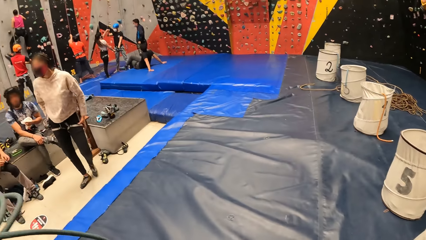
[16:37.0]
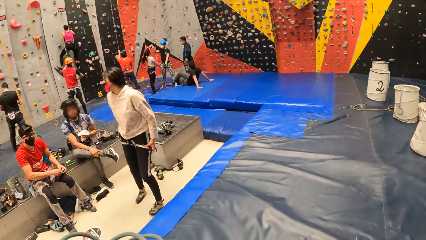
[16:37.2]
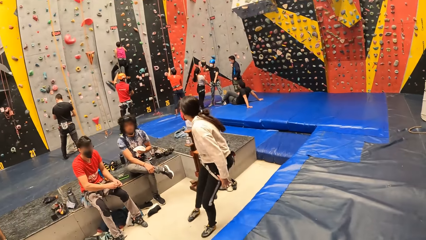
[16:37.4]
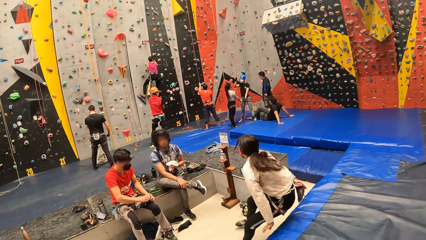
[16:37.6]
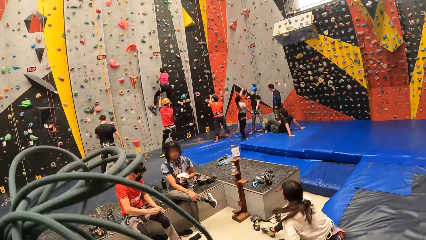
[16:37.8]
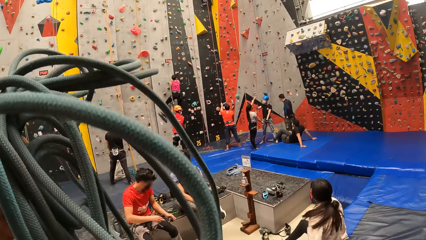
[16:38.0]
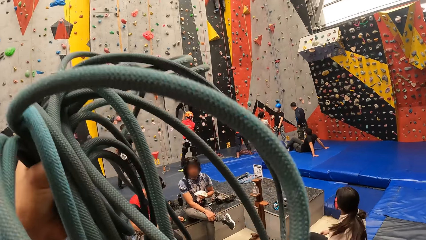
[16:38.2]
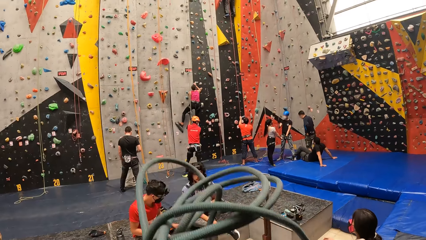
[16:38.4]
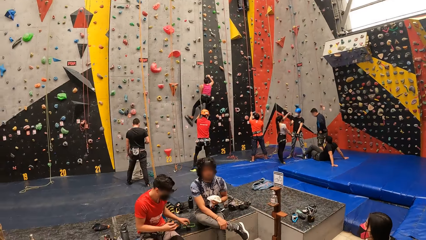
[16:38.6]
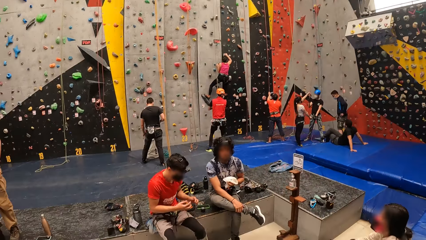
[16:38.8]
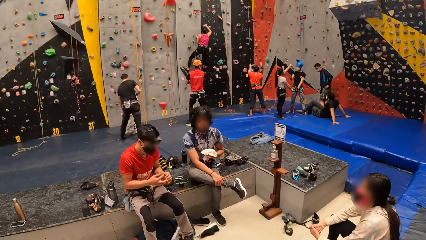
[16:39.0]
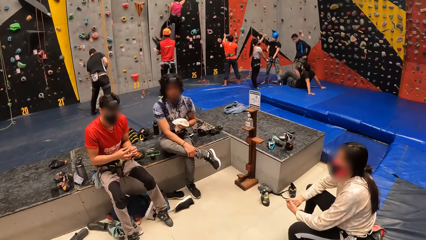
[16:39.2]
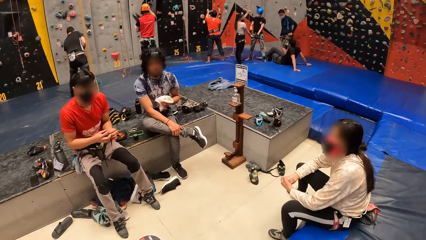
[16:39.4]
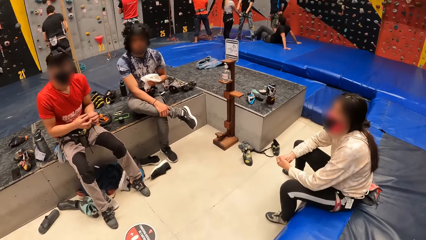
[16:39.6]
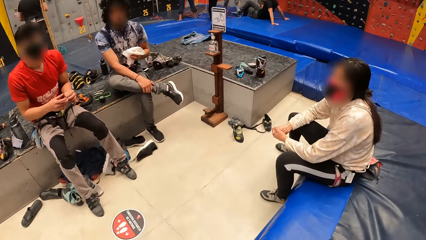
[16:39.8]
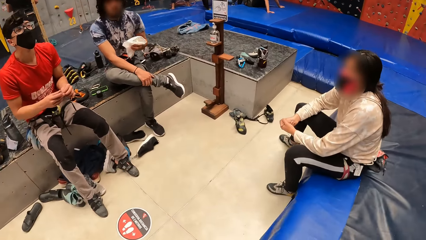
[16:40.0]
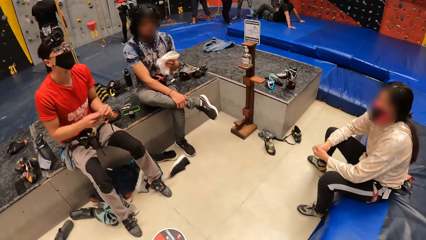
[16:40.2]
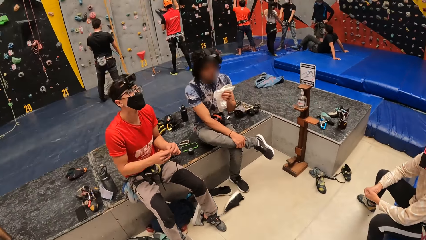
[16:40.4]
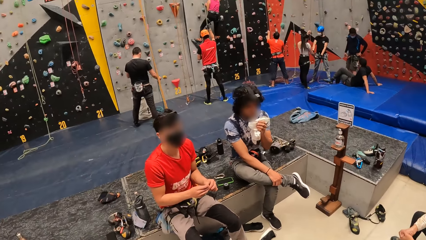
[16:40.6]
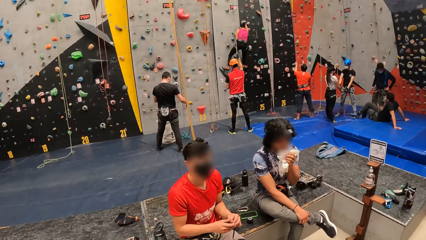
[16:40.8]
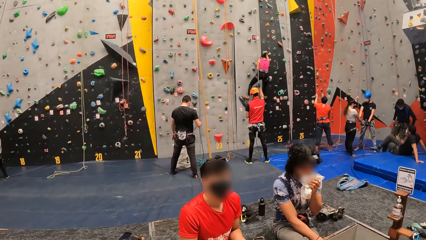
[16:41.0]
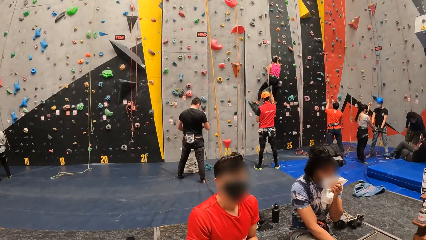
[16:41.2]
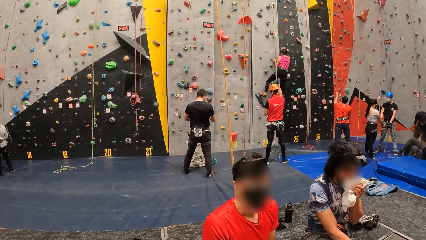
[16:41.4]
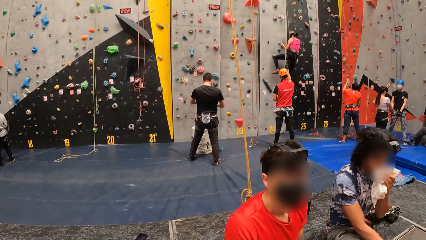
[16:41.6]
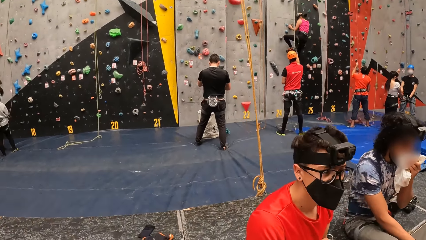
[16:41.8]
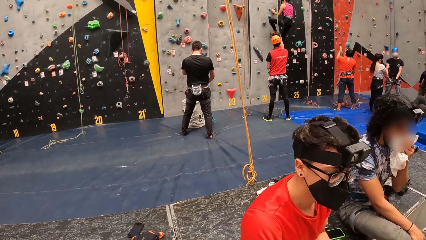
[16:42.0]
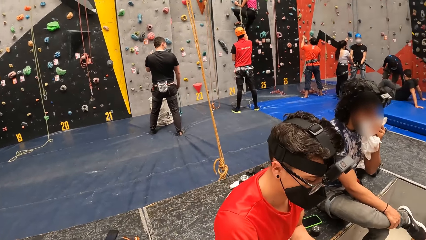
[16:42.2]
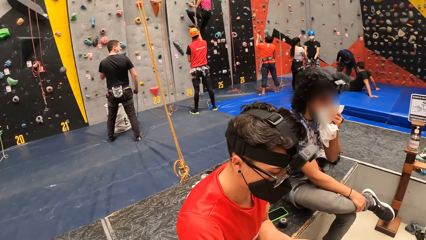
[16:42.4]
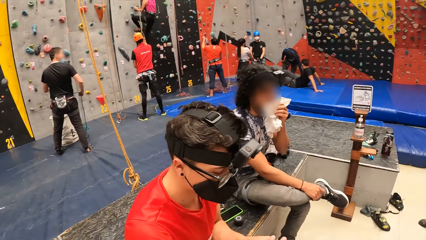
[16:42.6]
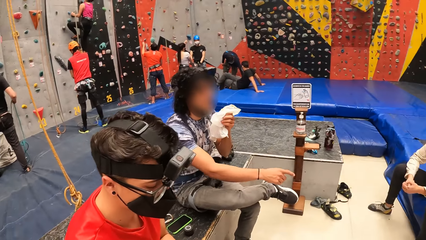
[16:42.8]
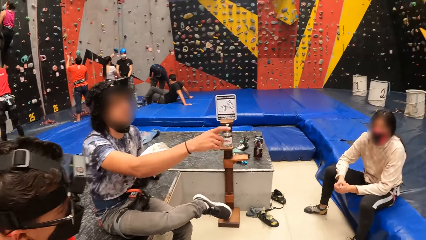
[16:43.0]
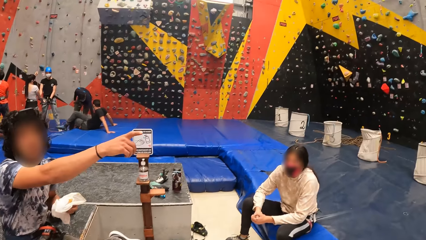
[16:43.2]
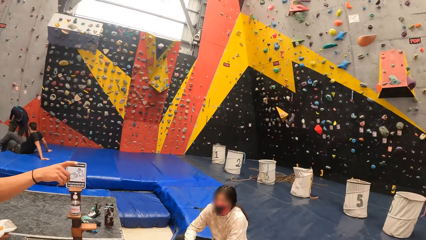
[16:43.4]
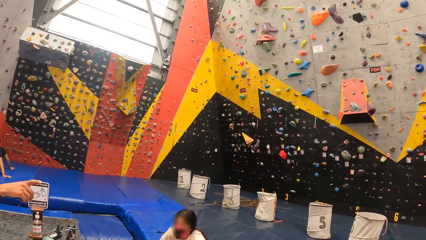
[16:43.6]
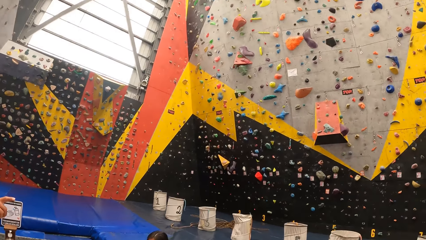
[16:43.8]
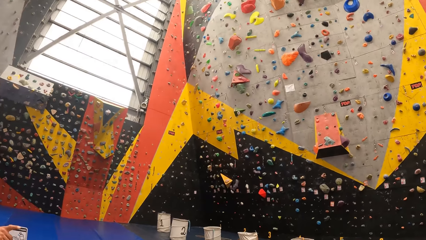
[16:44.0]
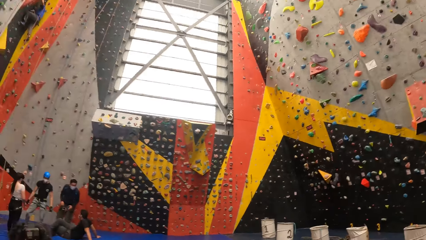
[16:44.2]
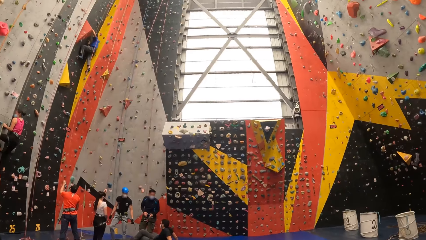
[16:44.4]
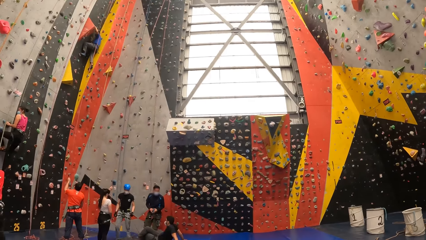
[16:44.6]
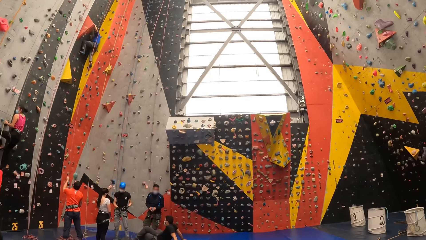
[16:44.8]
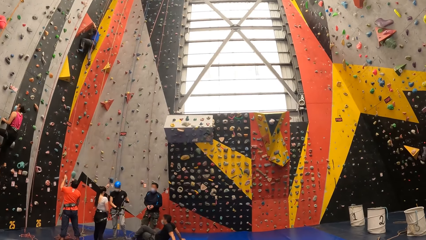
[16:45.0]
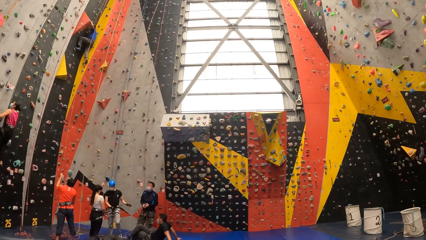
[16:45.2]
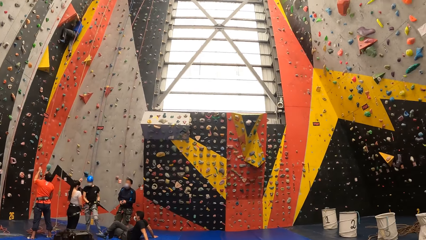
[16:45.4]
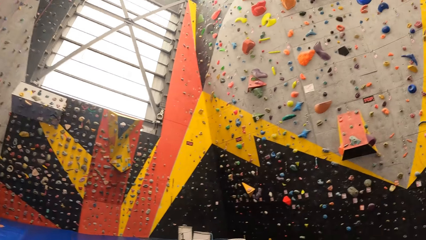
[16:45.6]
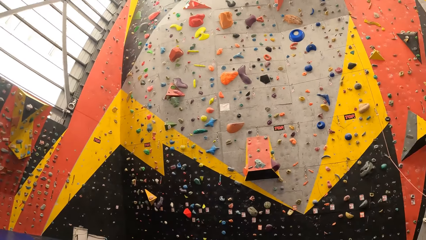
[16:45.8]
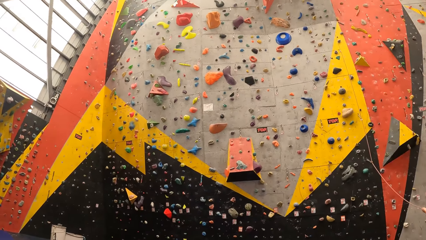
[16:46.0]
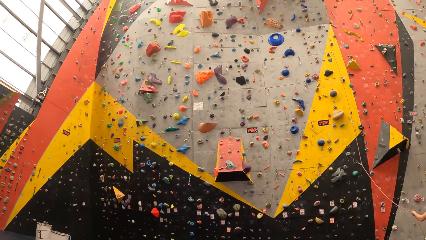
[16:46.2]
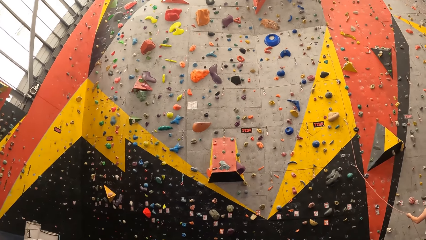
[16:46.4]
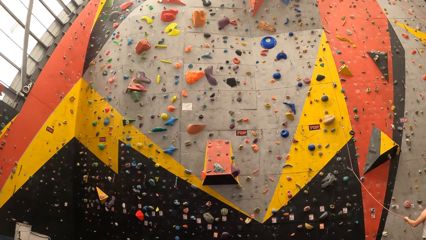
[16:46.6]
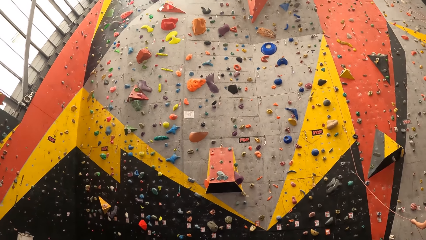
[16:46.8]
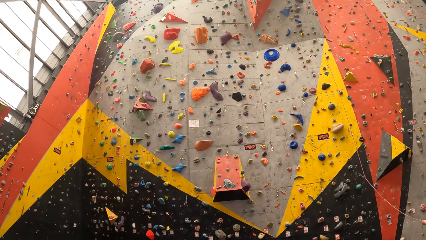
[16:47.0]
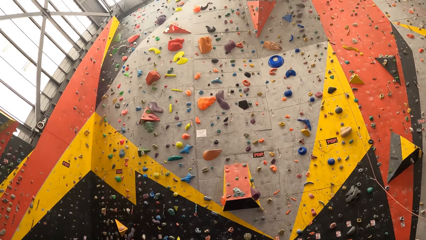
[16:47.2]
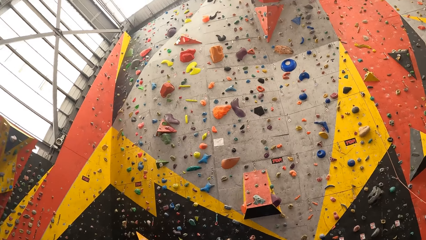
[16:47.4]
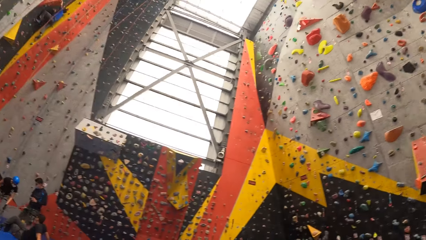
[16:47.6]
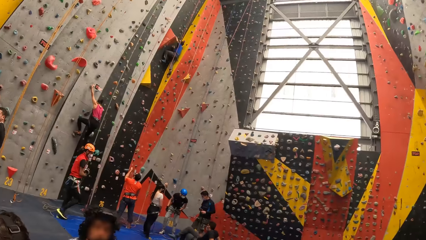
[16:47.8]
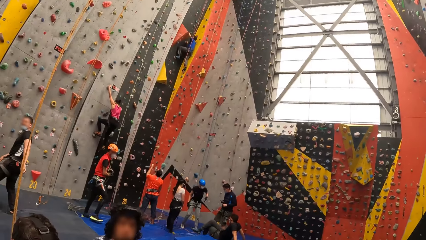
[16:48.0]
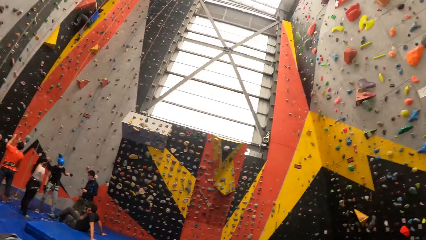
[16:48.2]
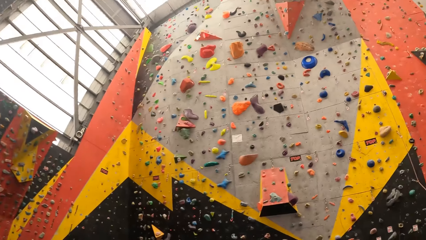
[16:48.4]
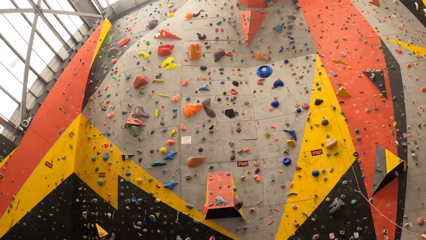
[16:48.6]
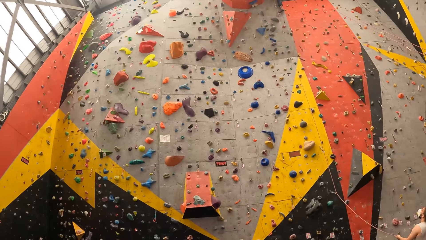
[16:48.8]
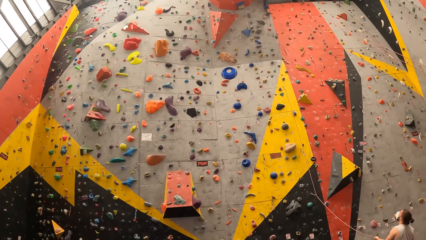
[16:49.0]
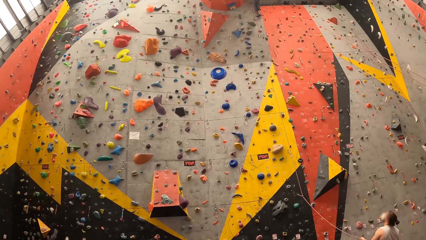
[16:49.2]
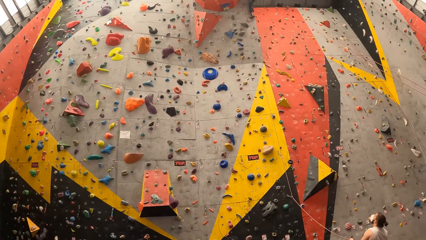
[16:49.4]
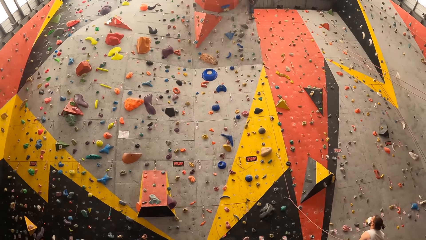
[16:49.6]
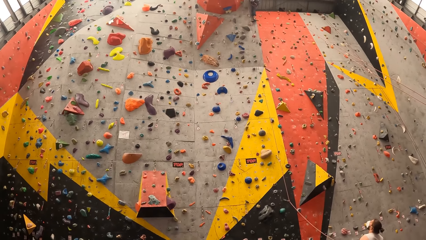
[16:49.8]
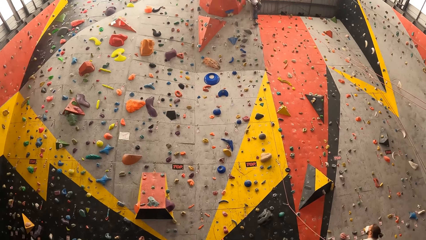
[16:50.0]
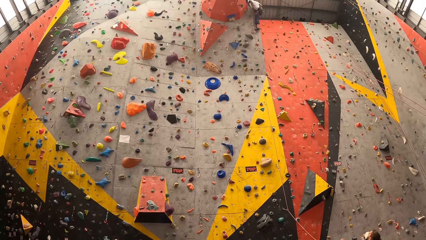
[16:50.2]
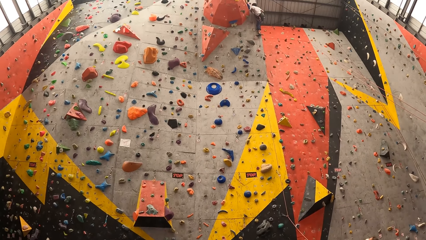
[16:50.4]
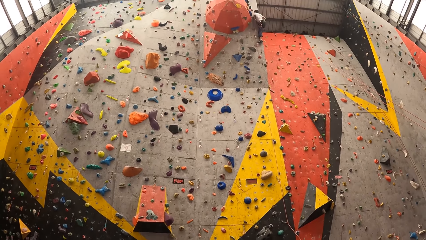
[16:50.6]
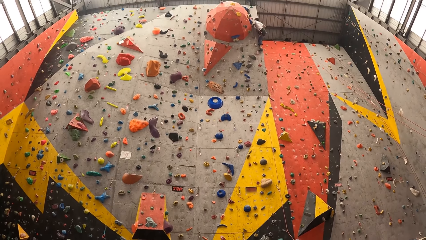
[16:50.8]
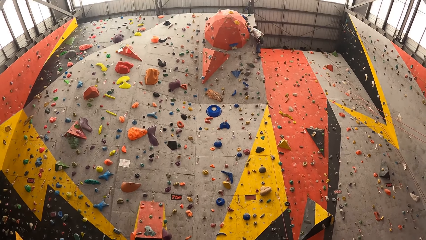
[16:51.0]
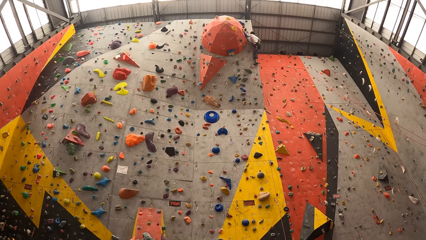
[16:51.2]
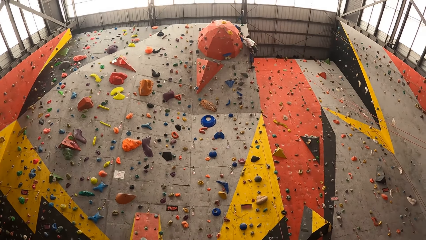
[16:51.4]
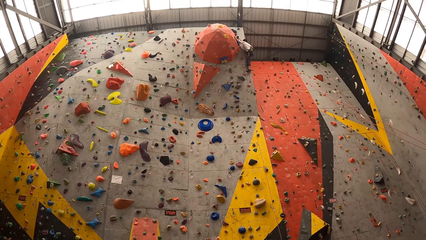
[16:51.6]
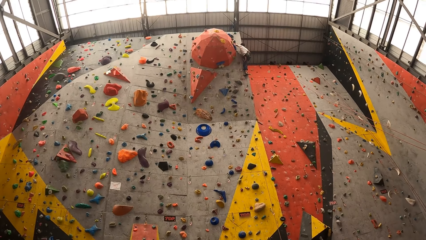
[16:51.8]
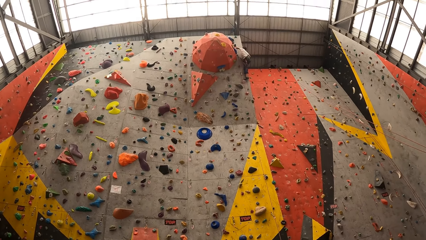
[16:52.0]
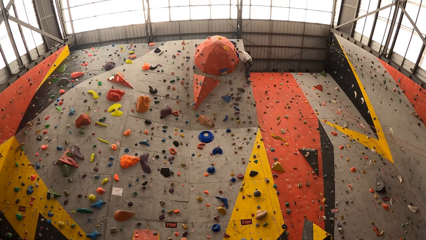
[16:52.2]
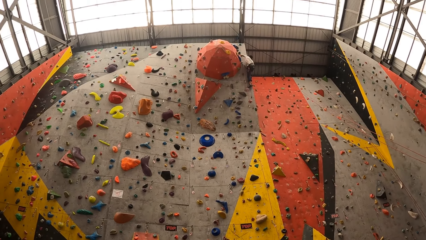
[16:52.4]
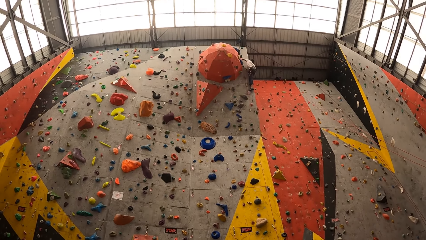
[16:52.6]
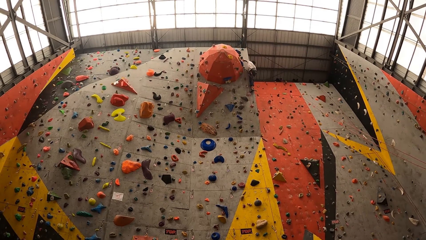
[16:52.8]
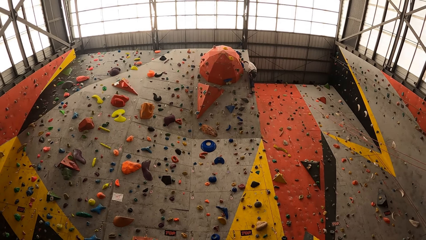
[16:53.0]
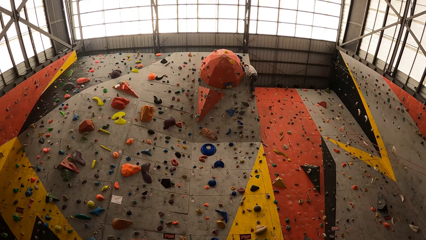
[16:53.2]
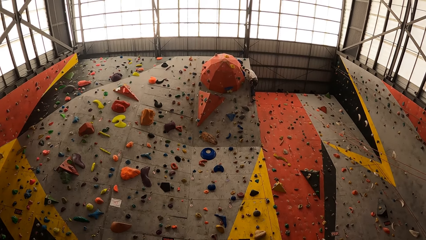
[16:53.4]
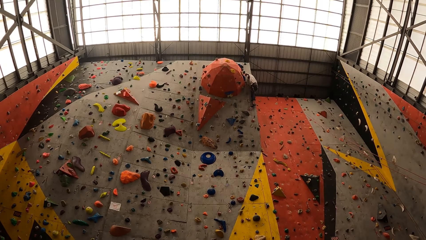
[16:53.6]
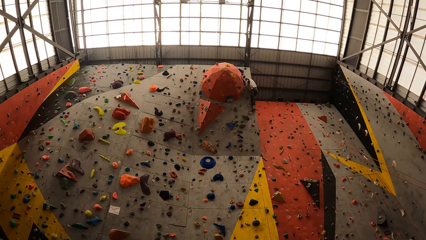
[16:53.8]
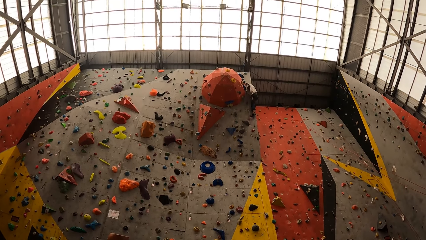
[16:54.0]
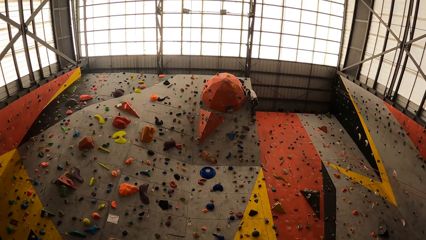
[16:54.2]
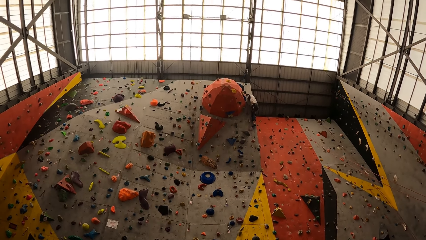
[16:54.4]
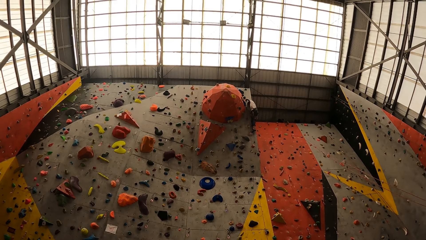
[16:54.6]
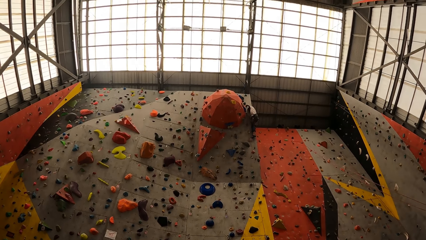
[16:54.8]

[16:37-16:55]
The camera wearer walks in the climbing hall. They lift the climbing rope. They interact with people. They walk. They look around. They look up on a wall. They stare on the mountain climb.
